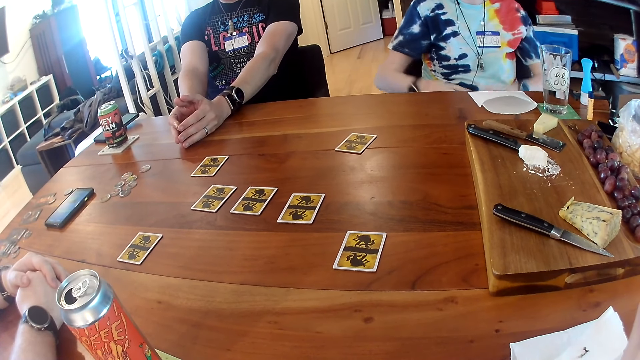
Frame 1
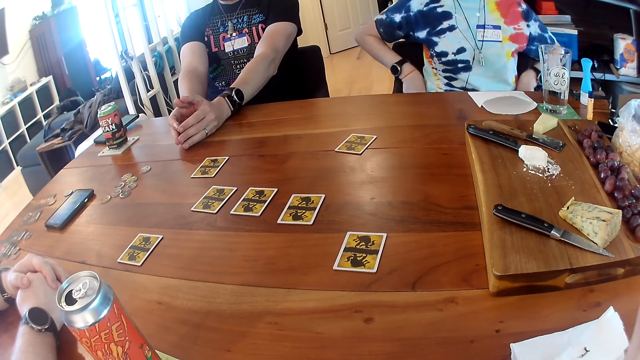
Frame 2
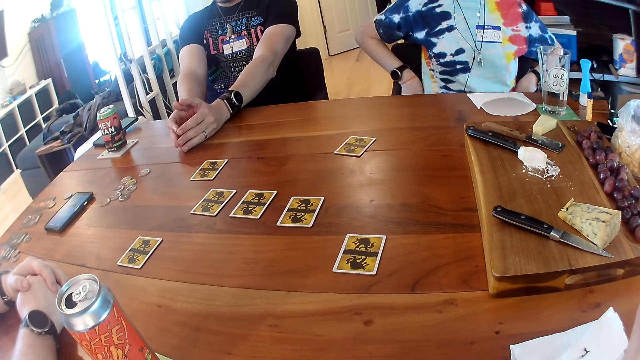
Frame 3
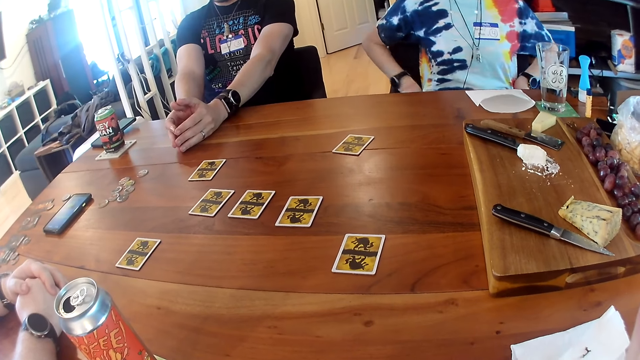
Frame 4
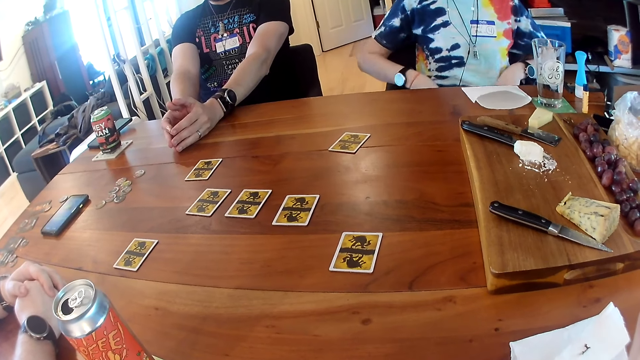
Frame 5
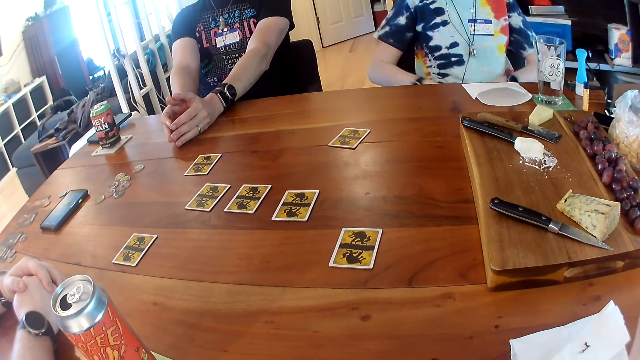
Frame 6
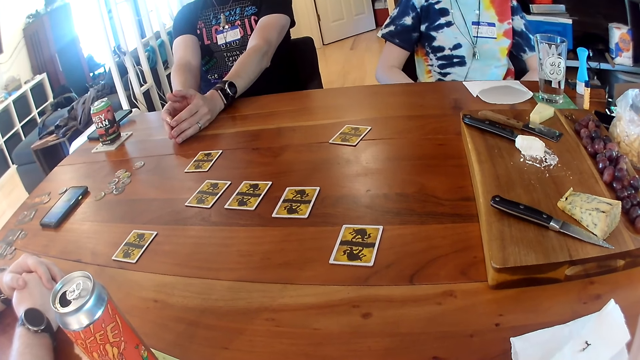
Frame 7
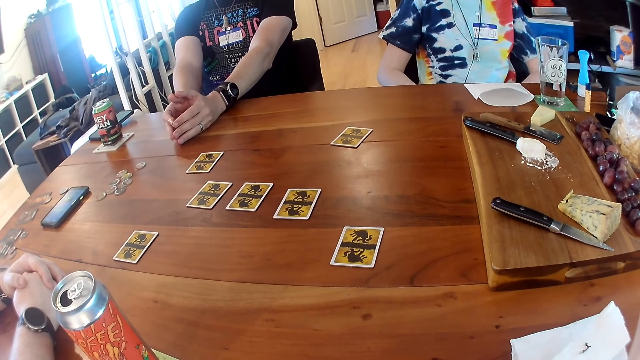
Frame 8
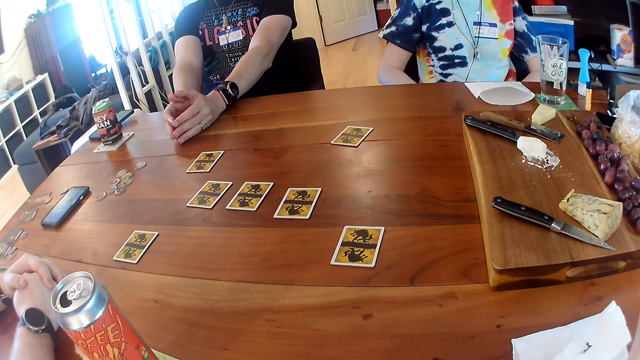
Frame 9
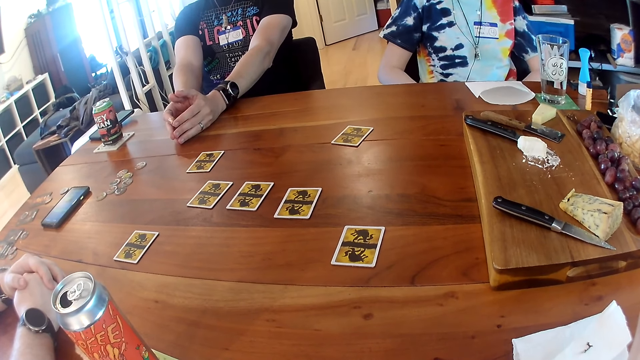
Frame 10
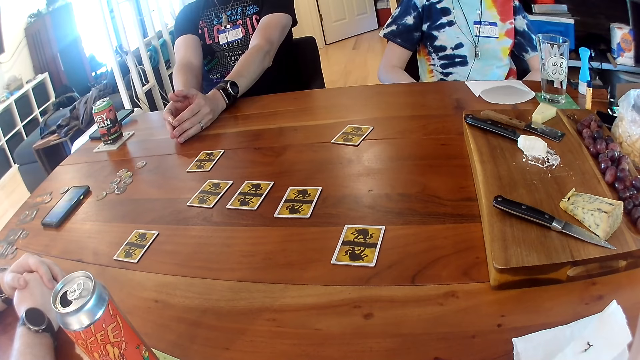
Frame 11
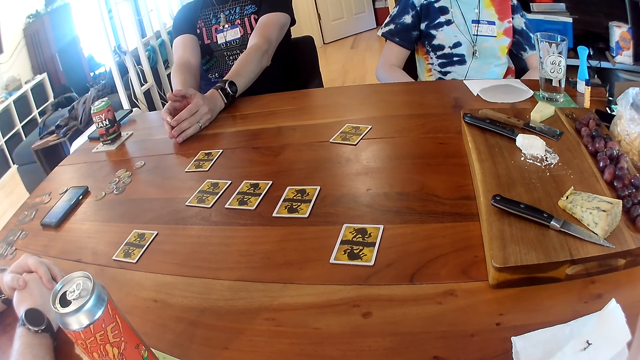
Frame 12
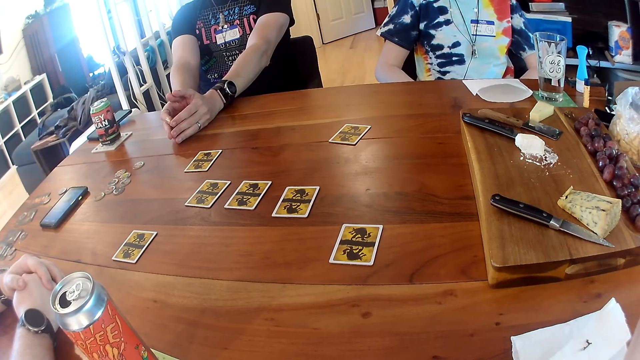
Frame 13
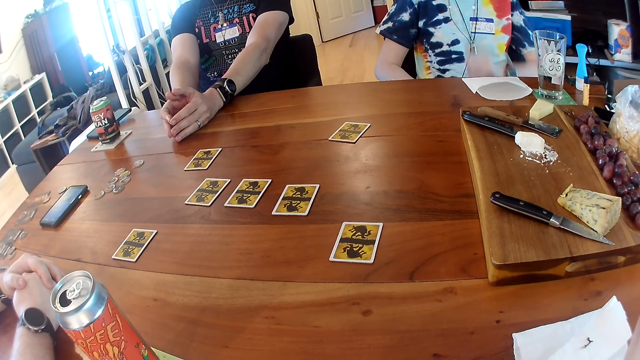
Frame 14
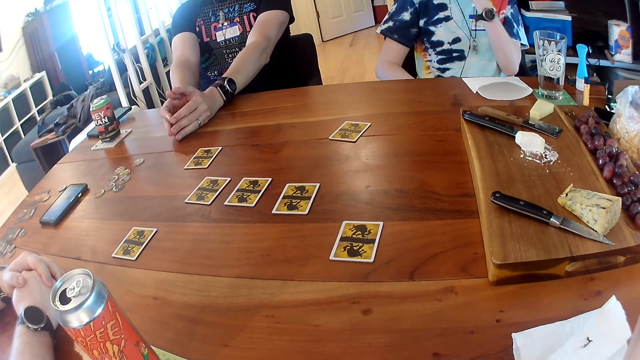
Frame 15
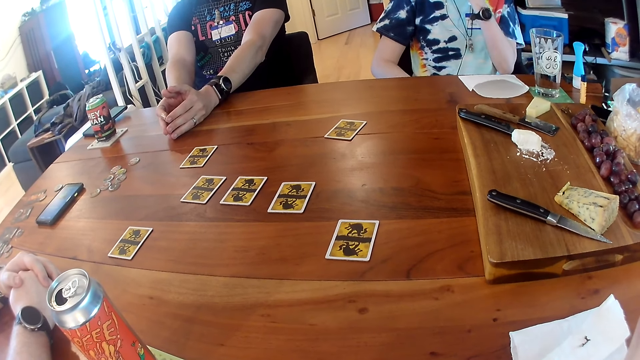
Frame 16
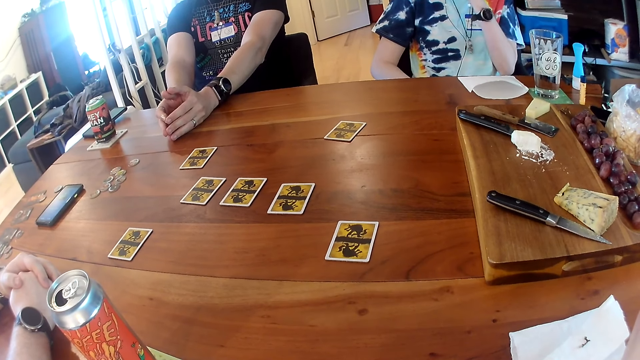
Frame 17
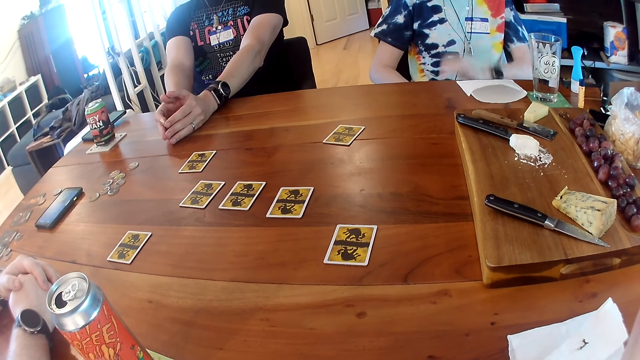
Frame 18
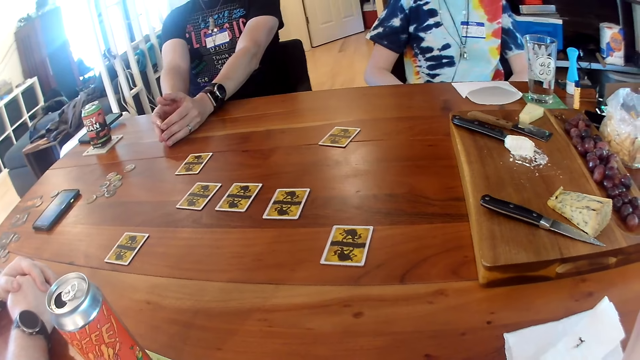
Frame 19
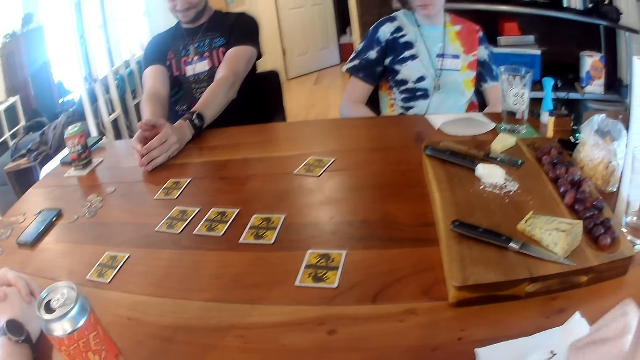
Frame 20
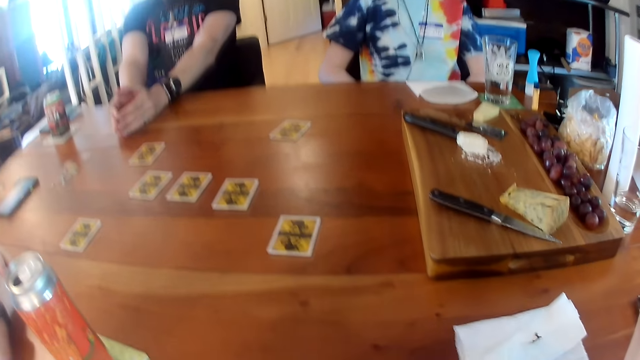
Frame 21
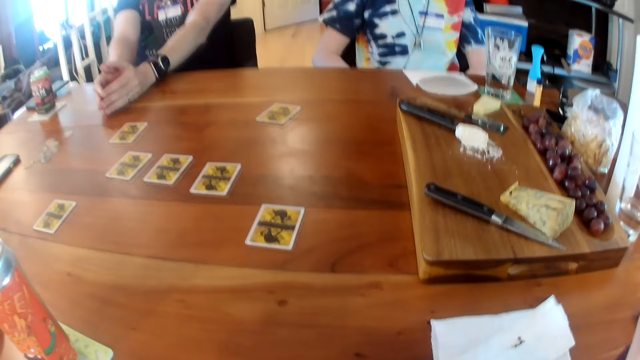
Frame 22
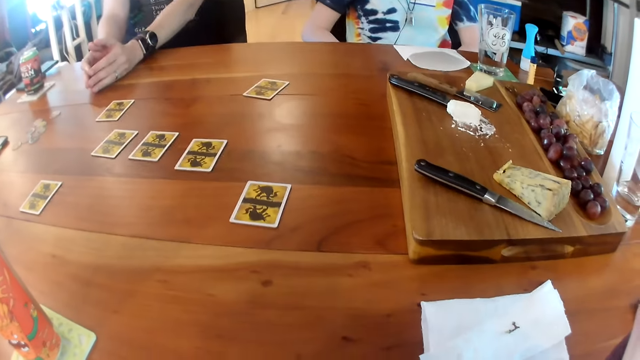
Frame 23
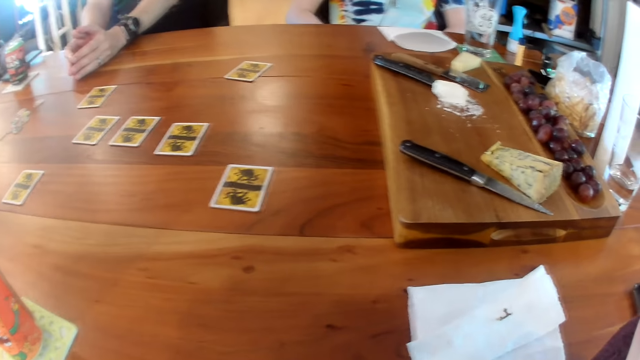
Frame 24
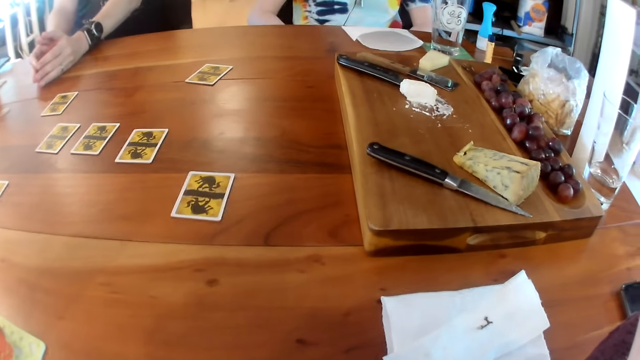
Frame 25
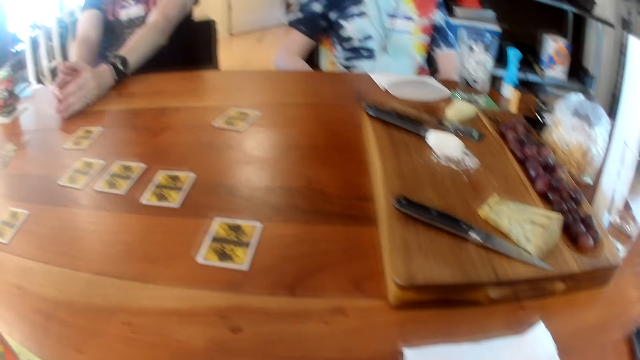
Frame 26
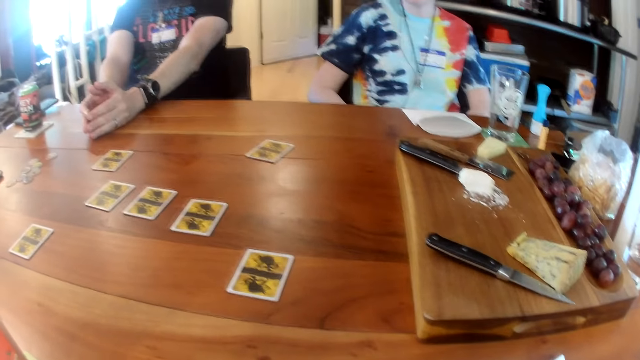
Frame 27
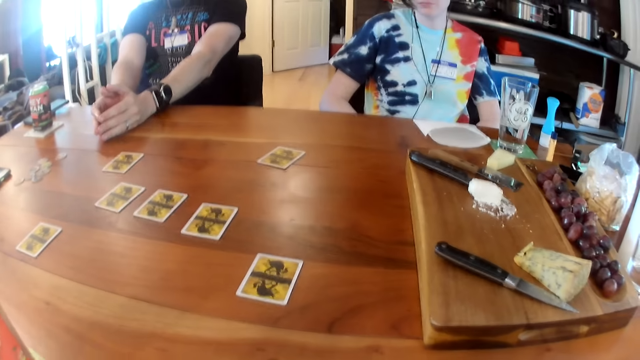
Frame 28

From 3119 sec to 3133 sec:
The woman adjusts her cloth with both hands. The woman raises her left hand. The woman drops her left hand. The camera wearer moves her right hand.

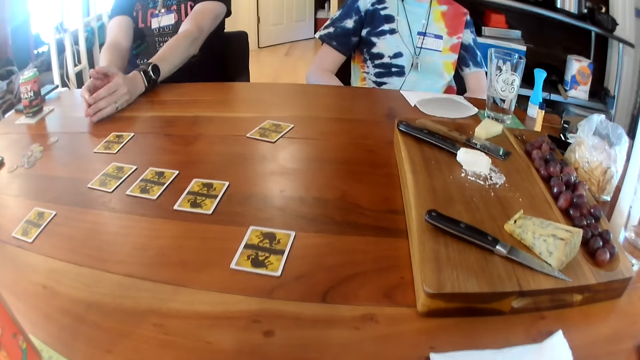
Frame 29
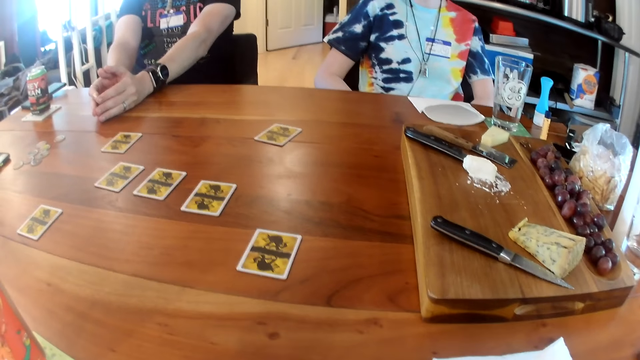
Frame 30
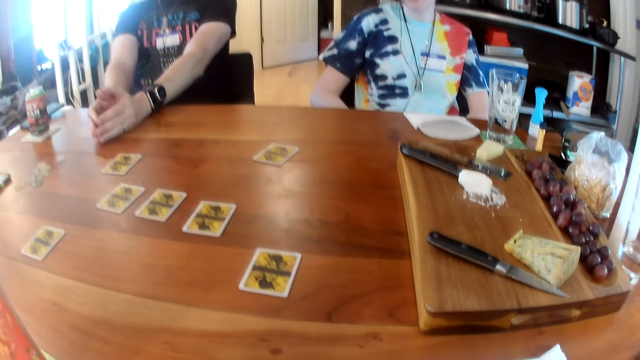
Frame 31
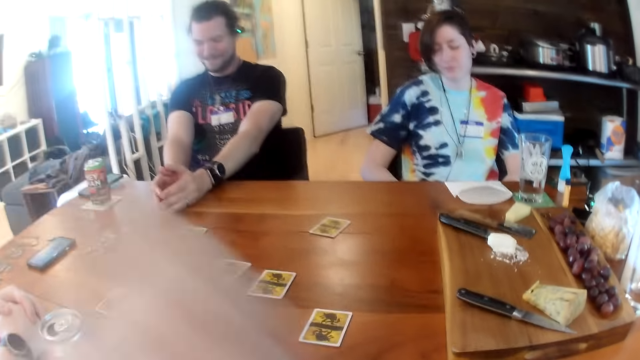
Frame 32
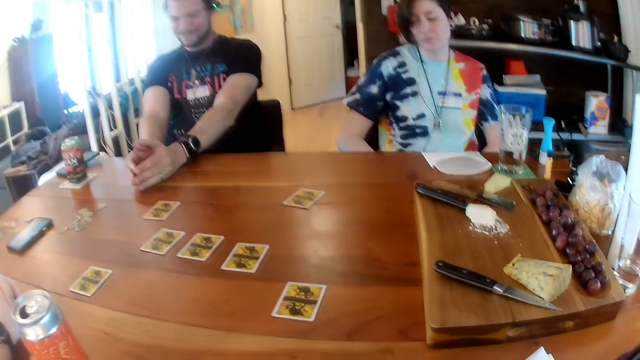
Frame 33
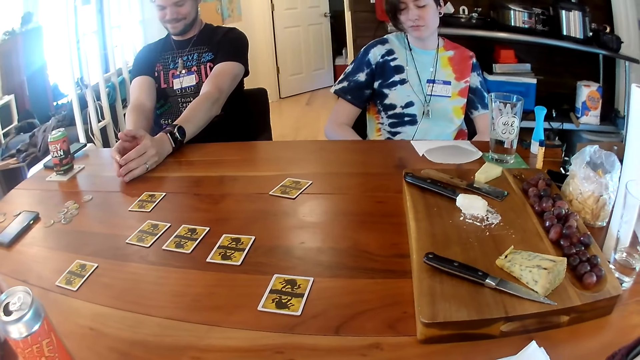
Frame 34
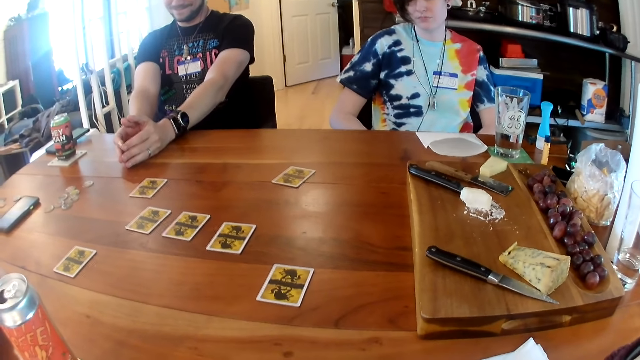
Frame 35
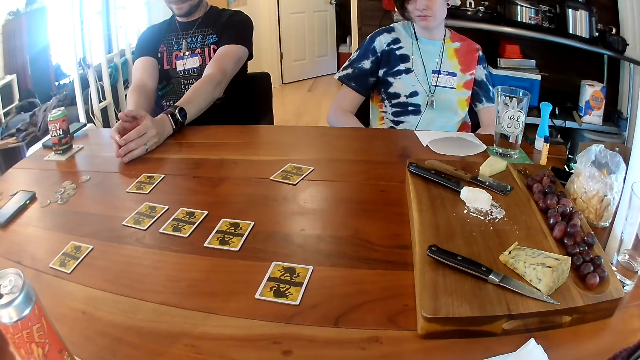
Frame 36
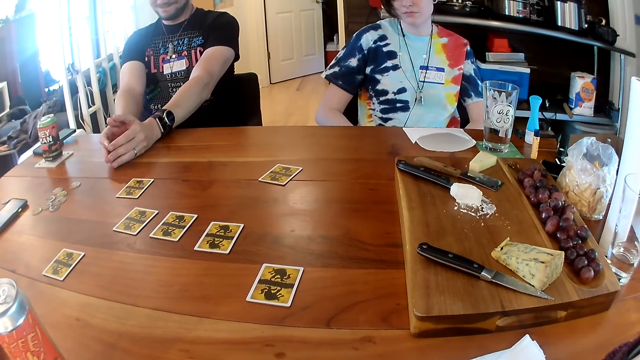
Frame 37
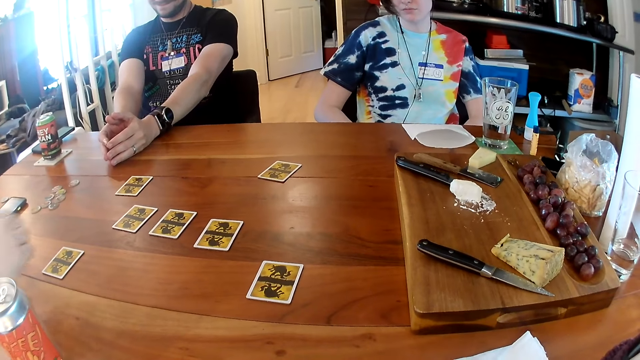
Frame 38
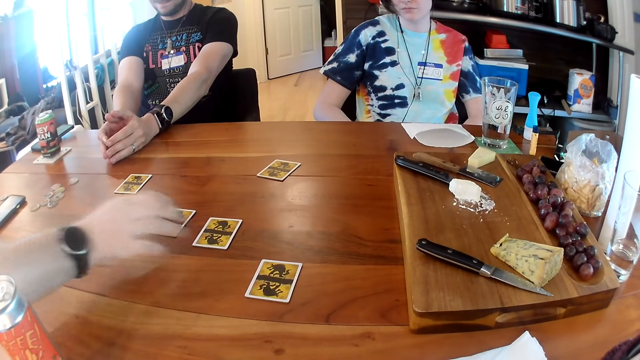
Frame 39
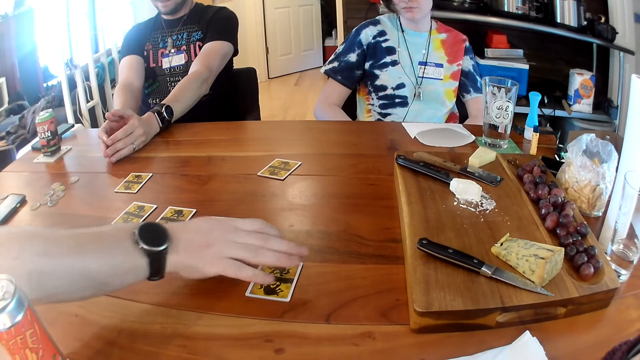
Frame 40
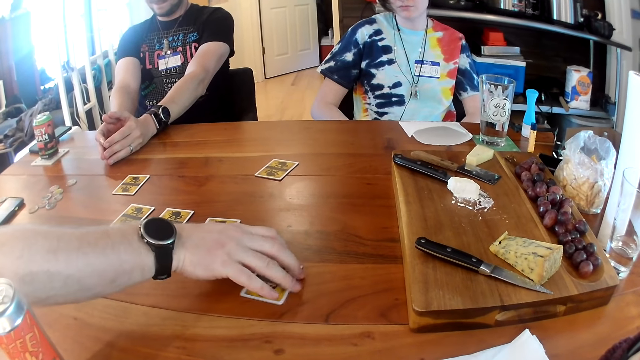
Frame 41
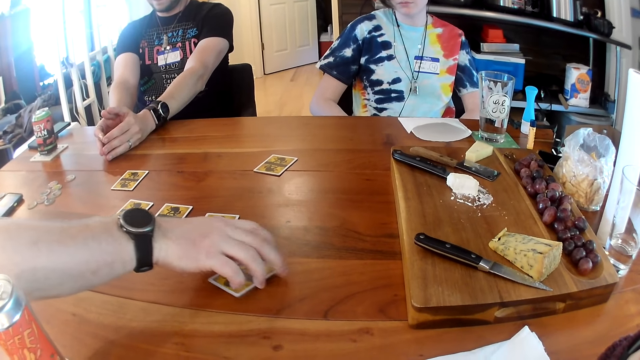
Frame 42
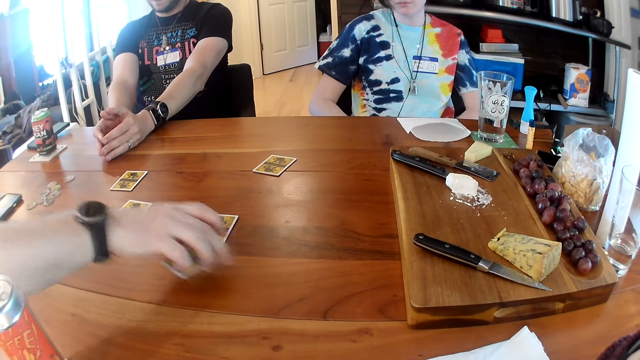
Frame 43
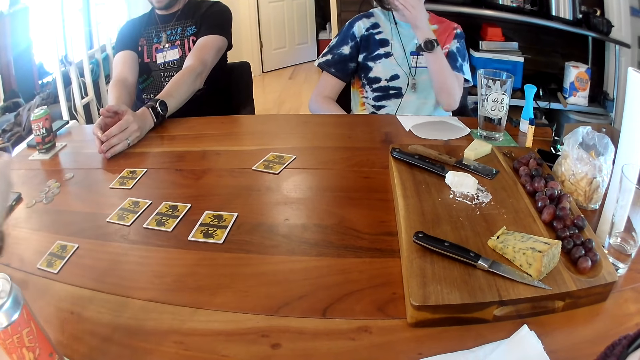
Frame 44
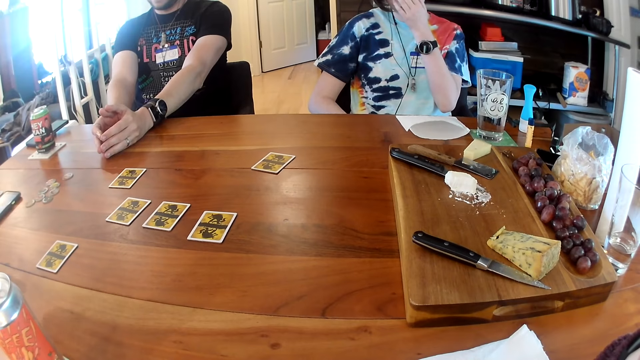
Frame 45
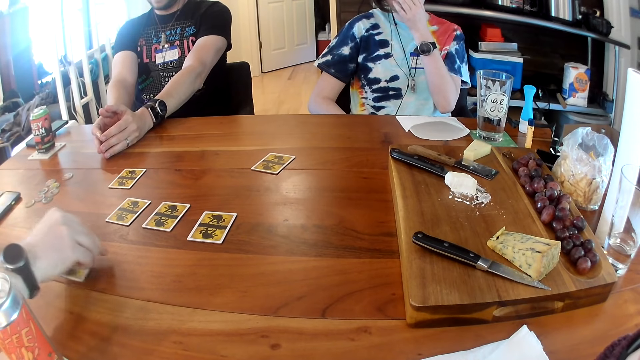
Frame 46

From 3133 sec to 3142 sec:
The man picks up a card from the table with his right hand. The woman raises her left hand to her face.
